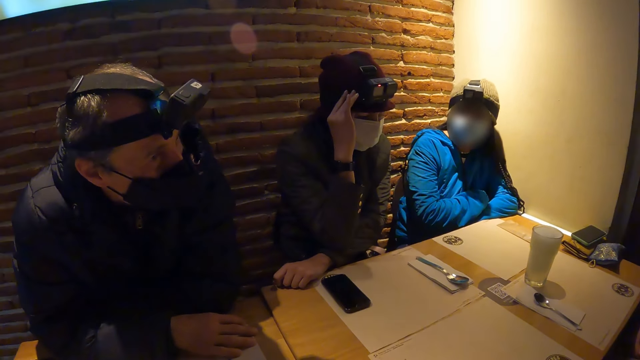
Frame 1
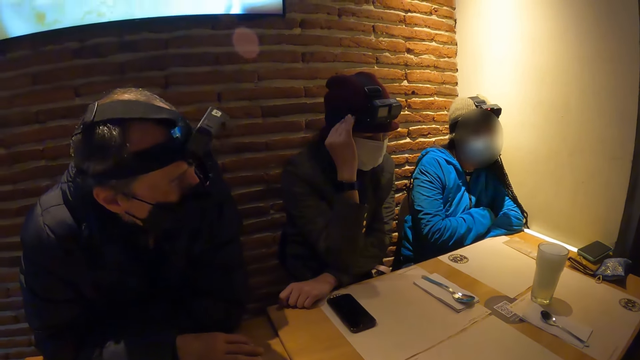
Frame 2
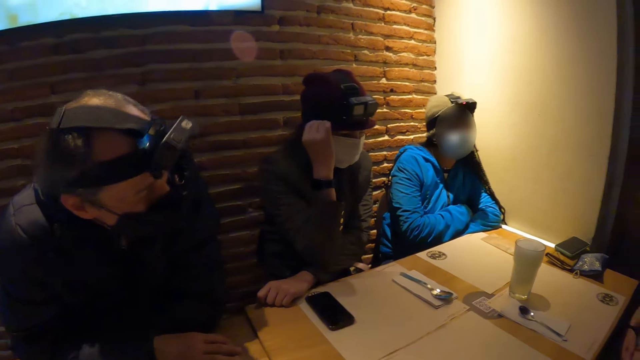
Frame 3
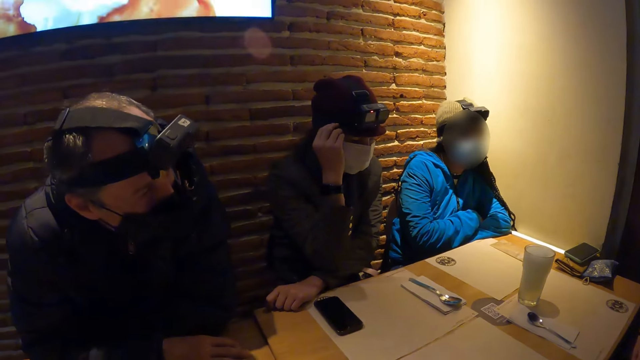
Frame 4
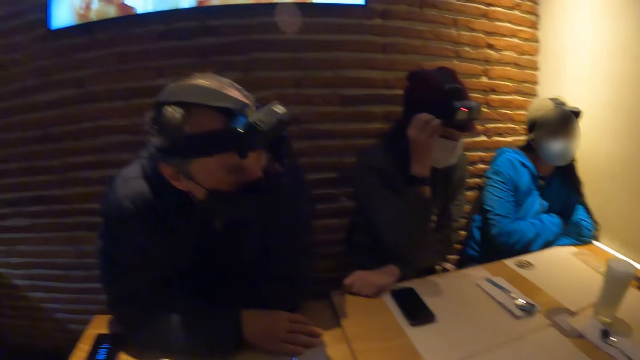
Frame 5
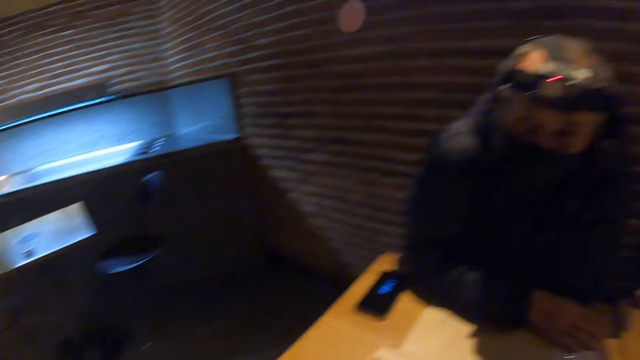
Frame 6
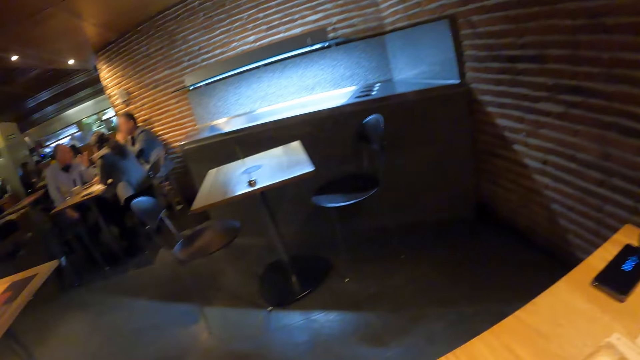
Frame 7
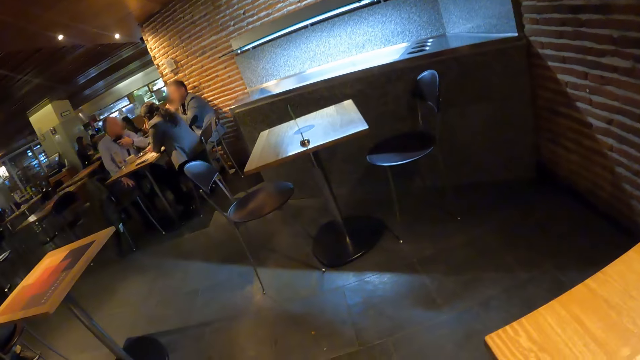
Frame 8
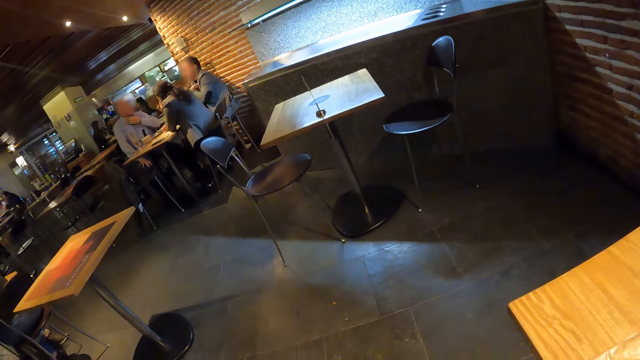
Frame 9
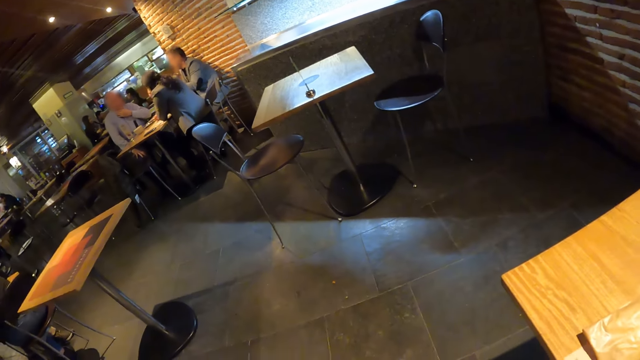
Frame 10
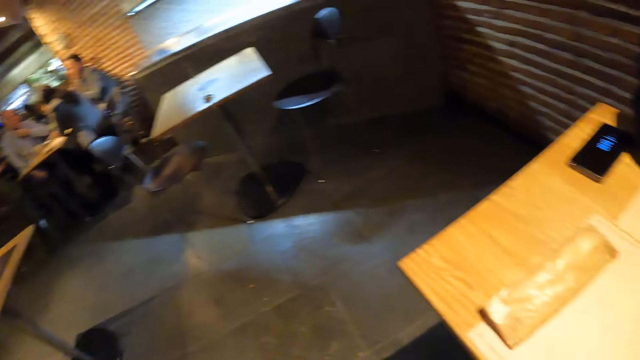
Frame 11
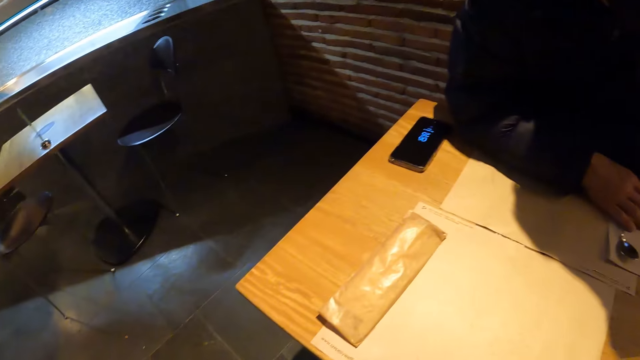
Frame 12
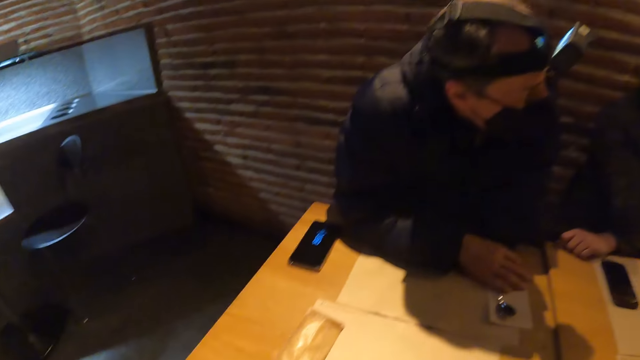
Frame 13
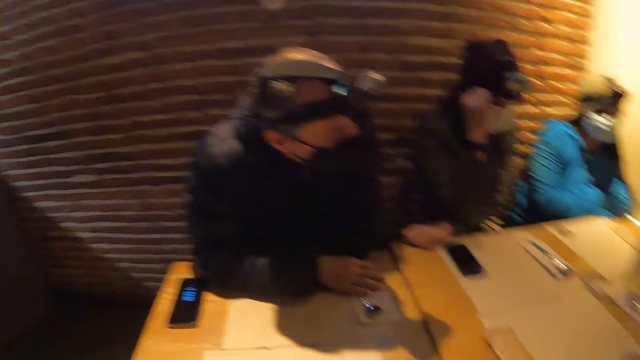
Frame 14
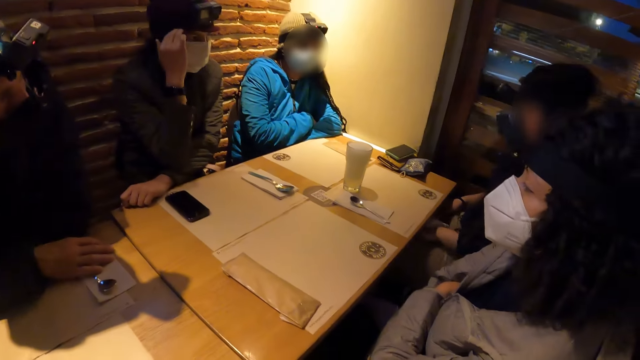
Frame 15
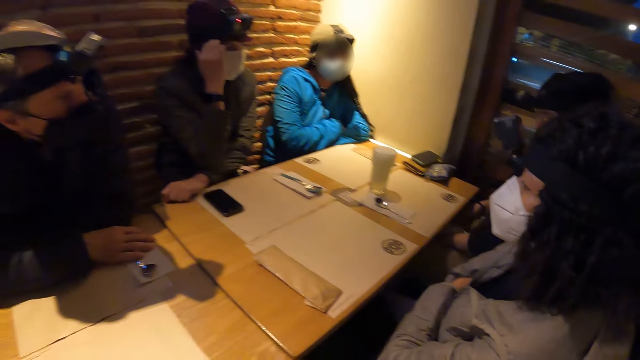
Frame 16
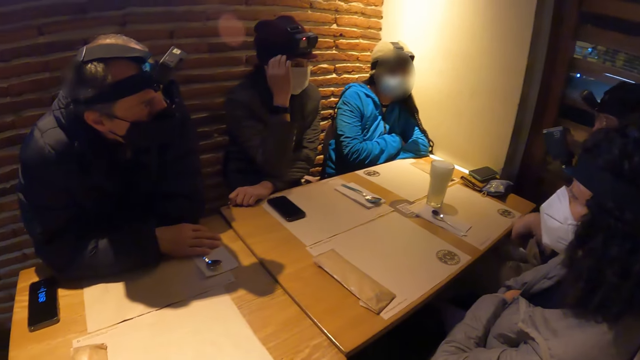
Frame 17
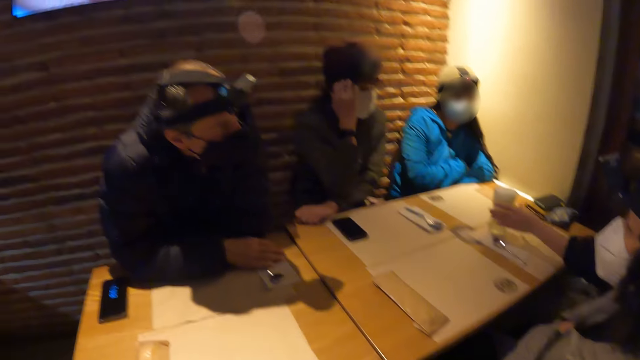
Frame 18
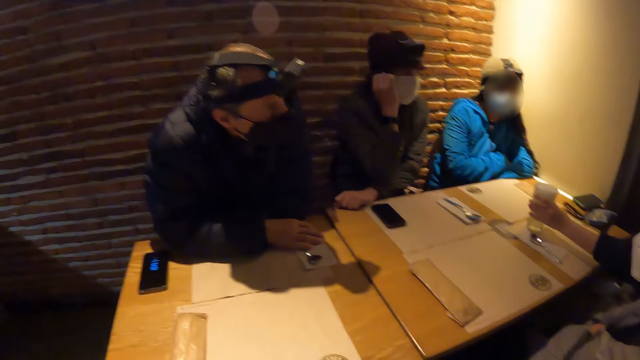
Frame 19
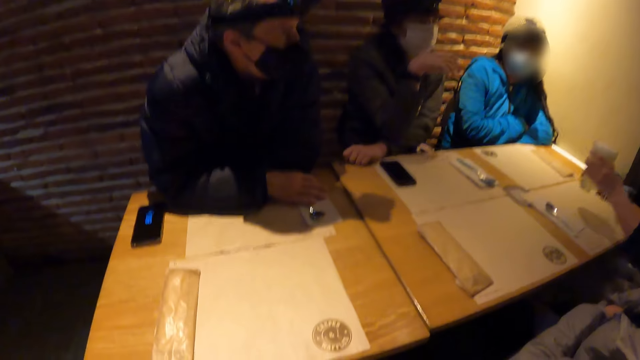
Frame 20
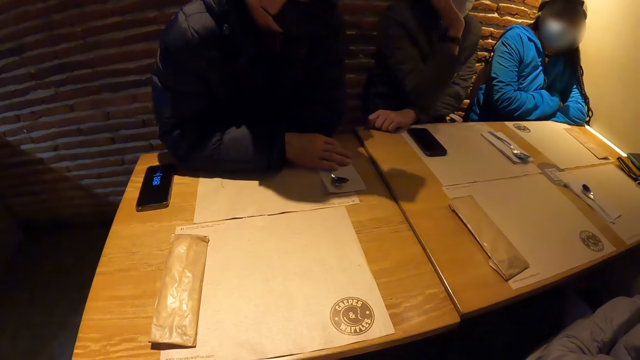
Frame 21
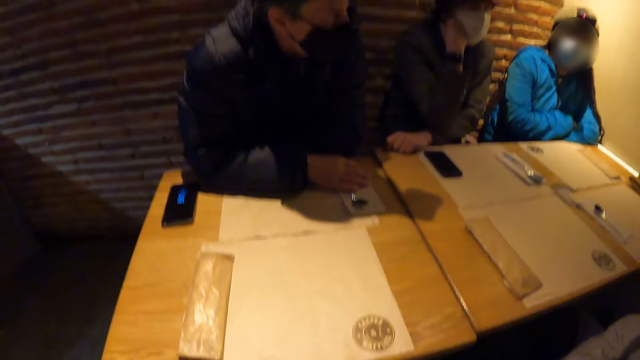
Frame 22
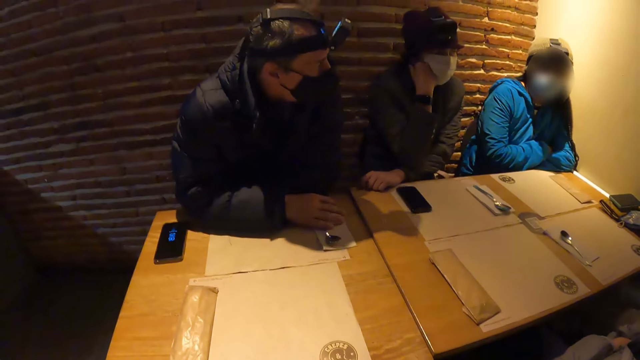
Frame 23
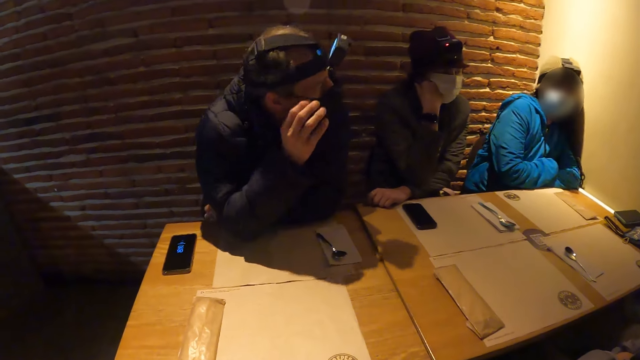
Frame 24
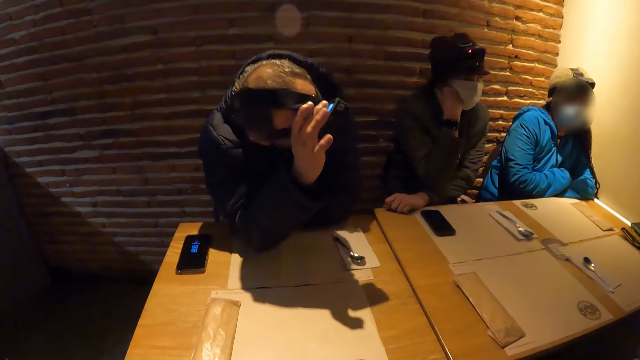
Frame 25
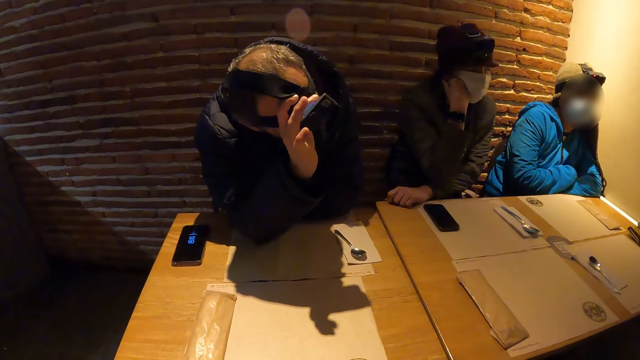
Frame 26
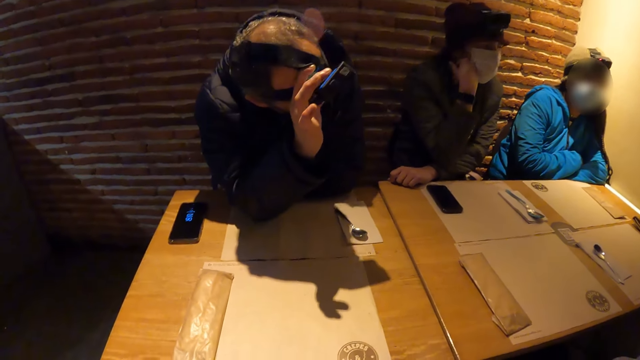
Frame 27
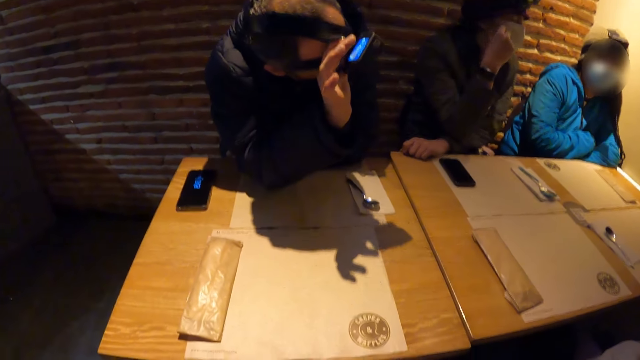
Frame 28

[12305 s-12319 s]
A woman picks up a glass cup of beer from the table in the restaurant with her left hand. The man raises his right hand from the table in the restaurant and adjusts the camera on his head with his right hand.

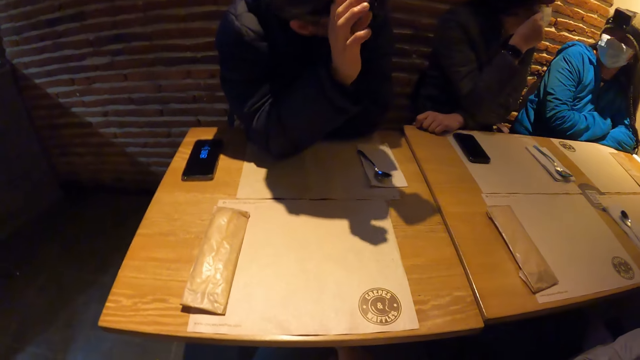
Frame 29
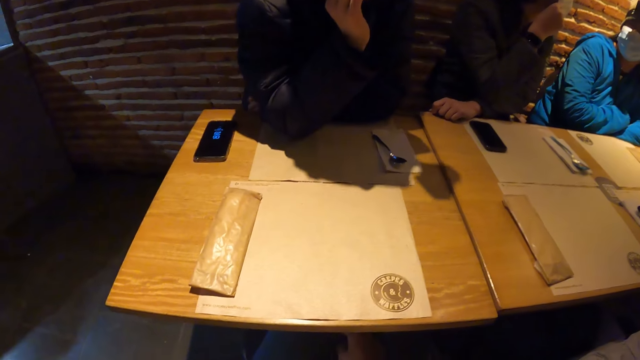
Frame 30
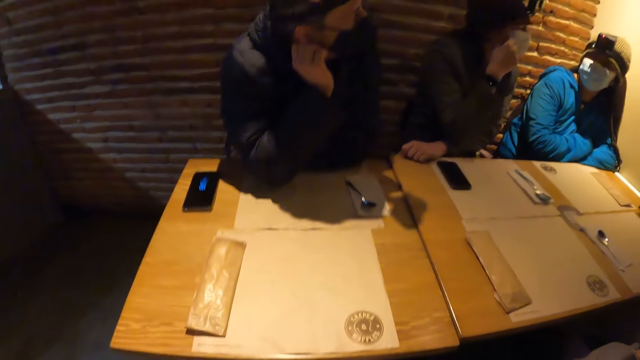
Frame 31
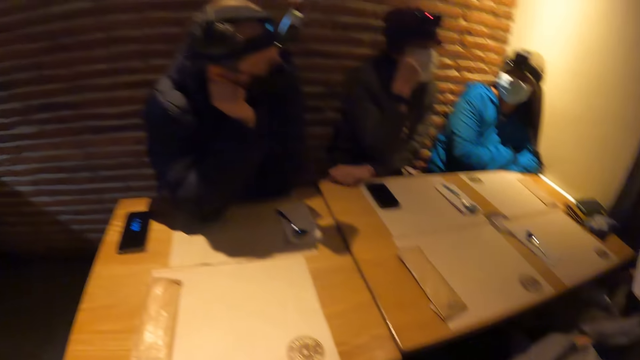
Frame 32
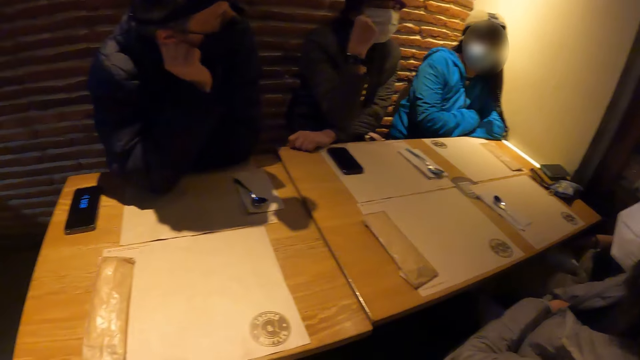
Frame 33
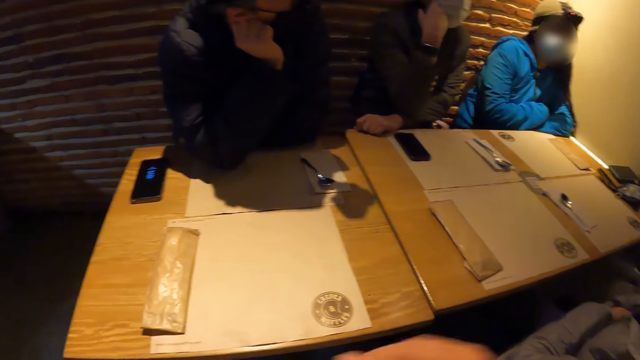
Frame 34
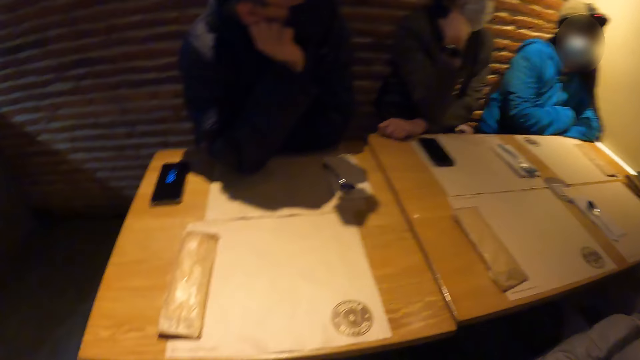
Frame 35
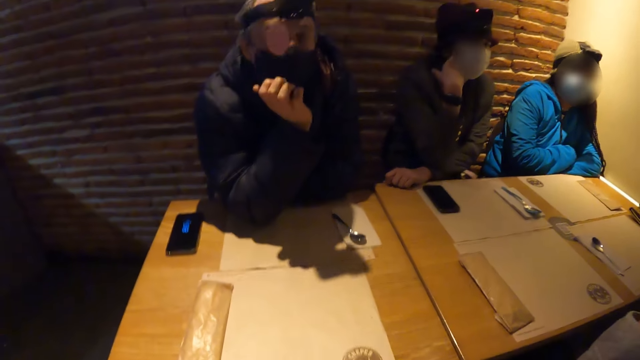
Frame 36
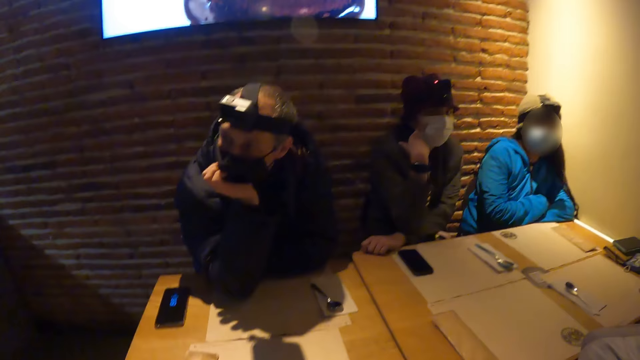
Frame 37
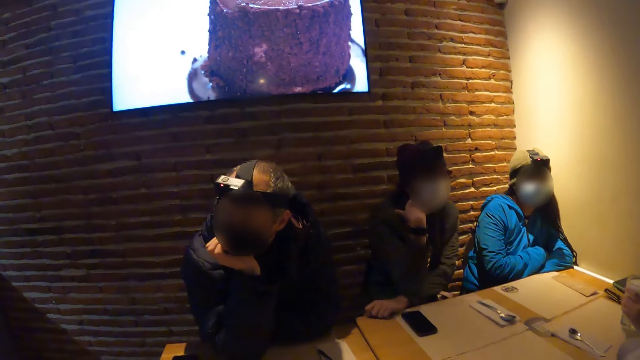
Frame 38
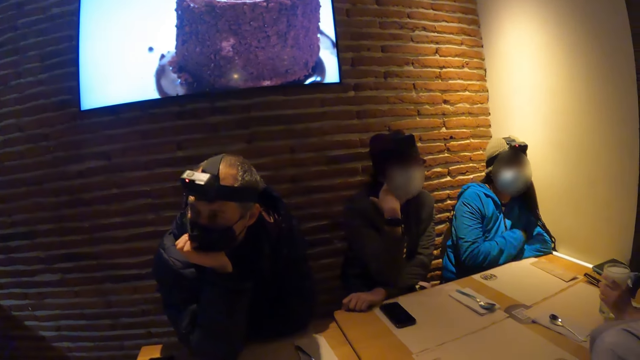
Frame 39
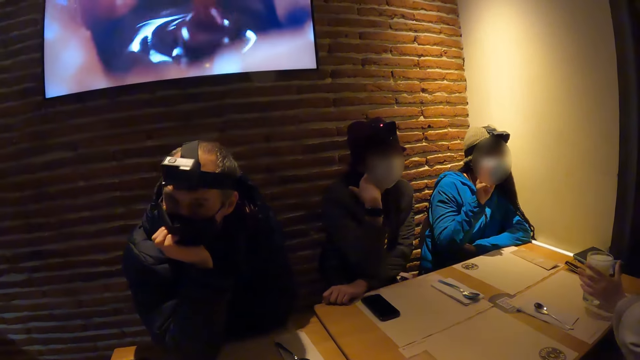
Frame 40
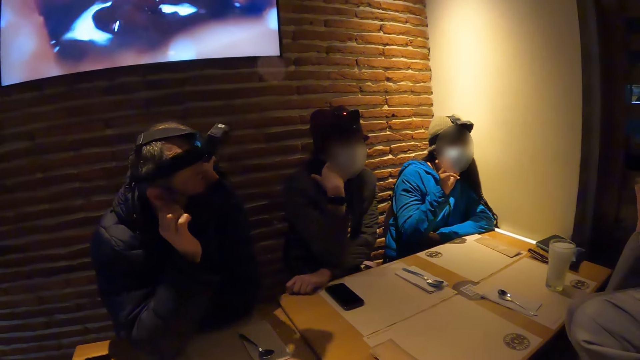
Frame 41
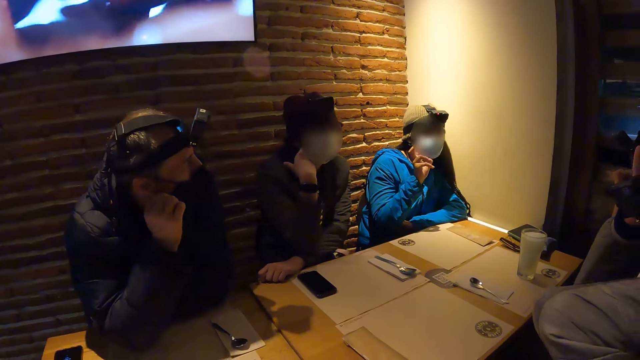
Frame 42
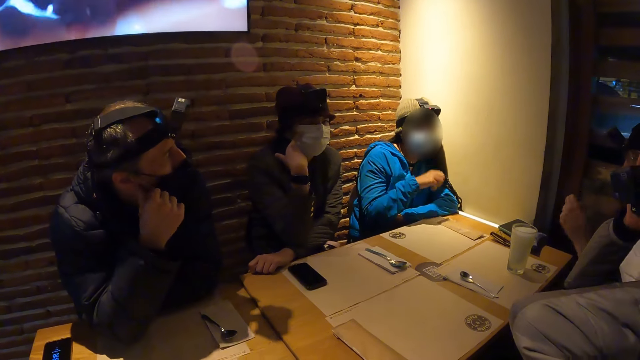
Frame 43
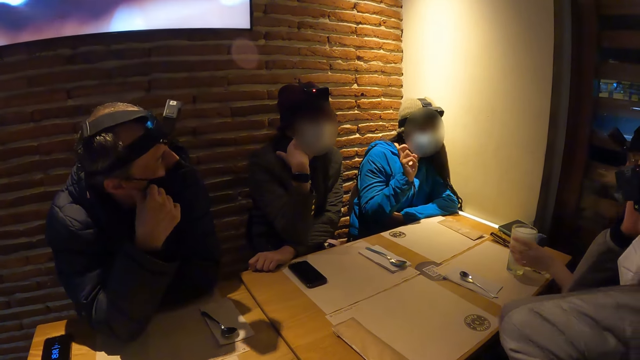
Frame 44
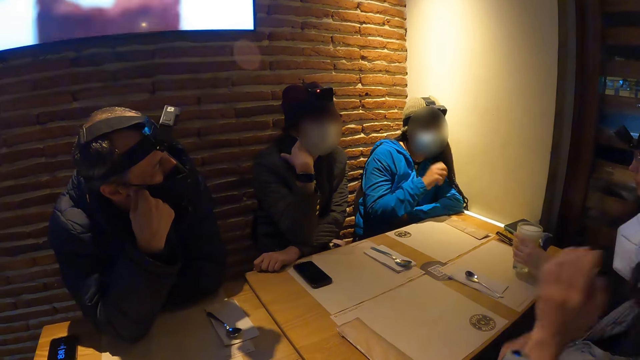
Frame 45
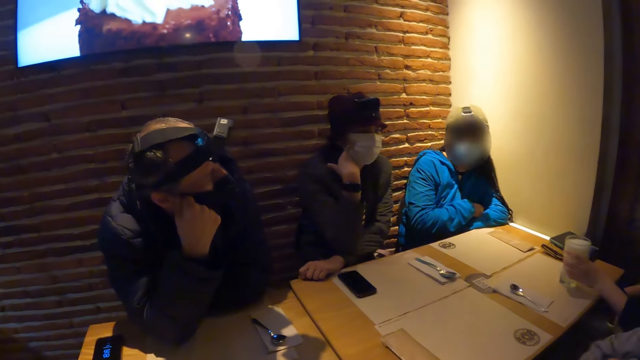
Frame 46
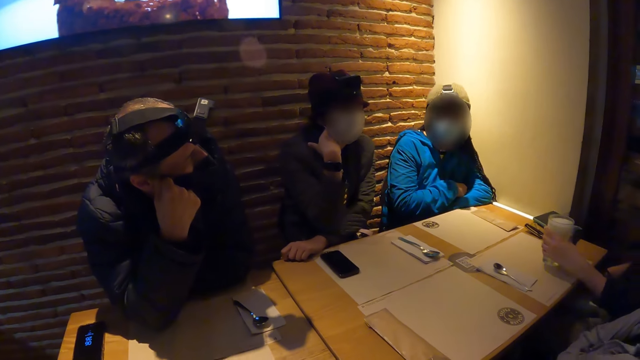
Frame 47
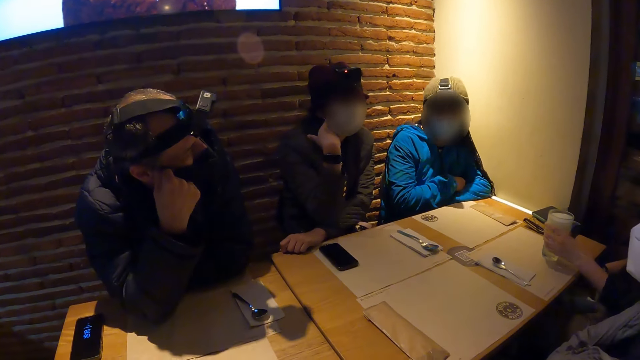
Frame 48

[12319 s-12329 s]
The man places his right hand on his face. The woman places the glass cup of beer on the table in the restaurant with her left hand. Another woman raises her right hand and lowers her right hand.
